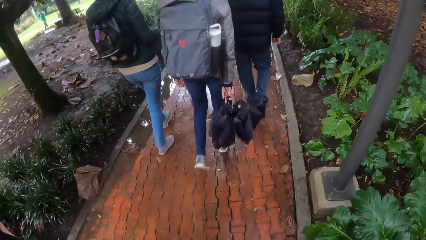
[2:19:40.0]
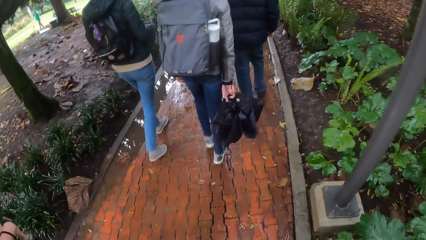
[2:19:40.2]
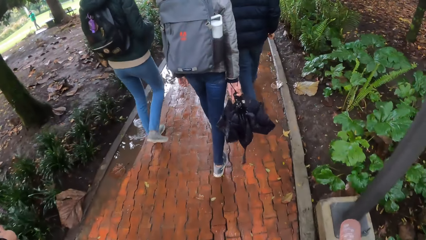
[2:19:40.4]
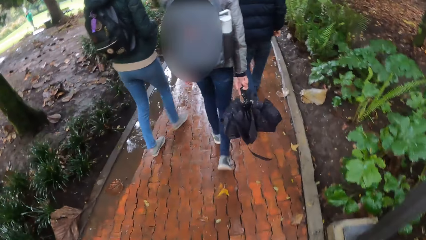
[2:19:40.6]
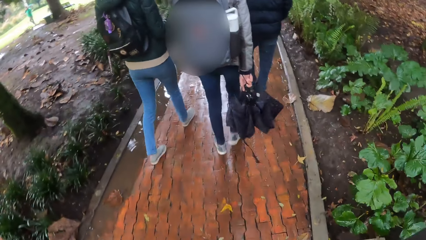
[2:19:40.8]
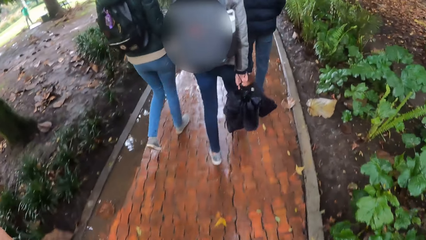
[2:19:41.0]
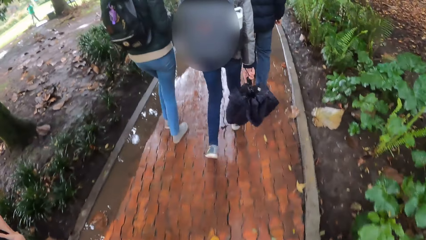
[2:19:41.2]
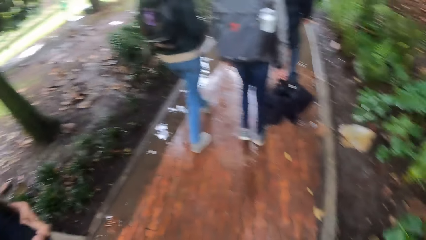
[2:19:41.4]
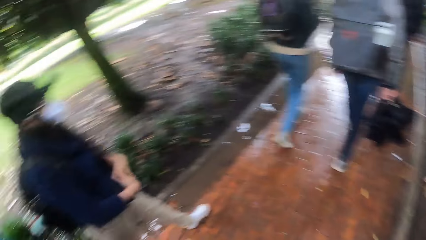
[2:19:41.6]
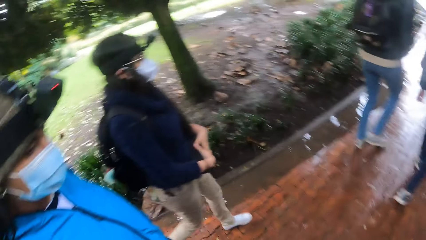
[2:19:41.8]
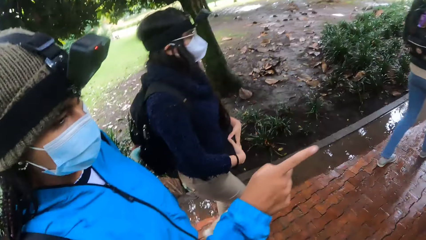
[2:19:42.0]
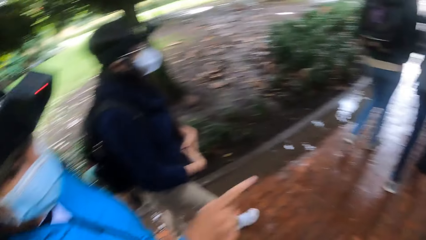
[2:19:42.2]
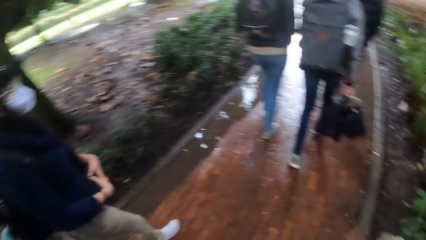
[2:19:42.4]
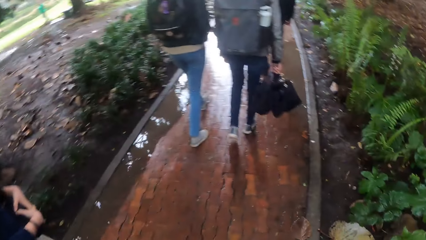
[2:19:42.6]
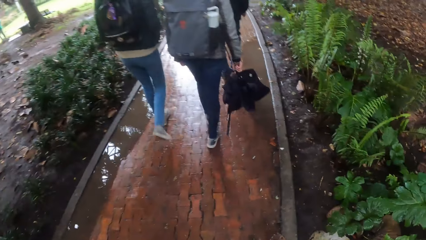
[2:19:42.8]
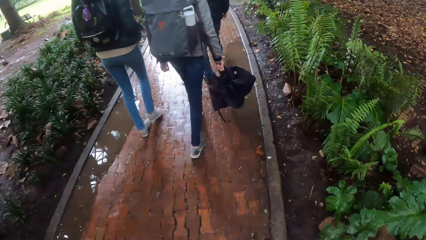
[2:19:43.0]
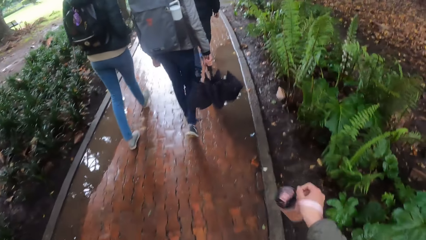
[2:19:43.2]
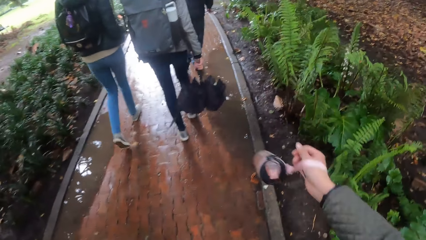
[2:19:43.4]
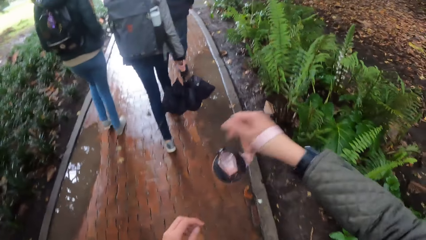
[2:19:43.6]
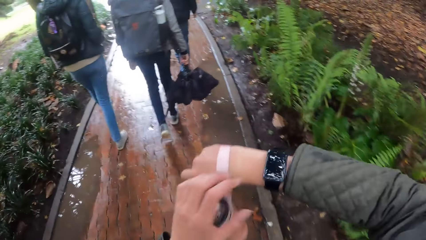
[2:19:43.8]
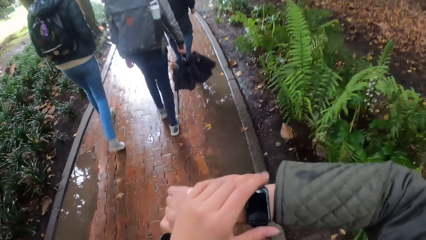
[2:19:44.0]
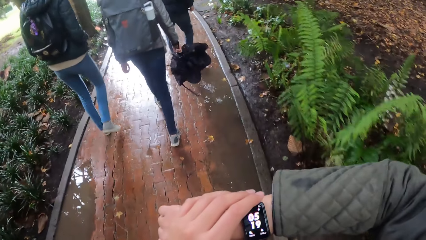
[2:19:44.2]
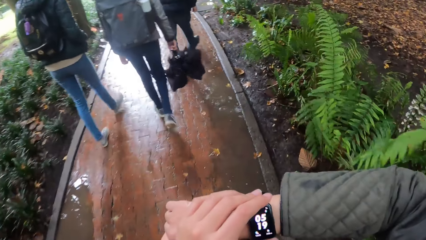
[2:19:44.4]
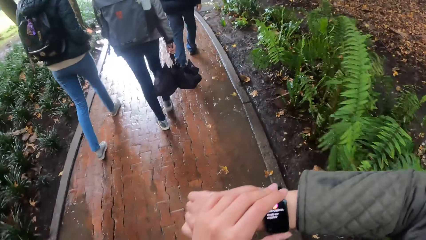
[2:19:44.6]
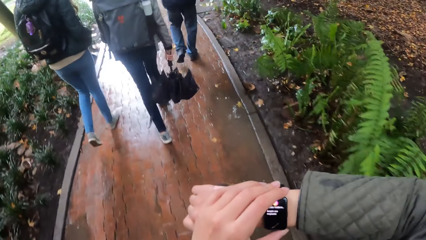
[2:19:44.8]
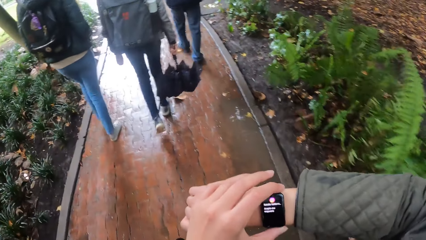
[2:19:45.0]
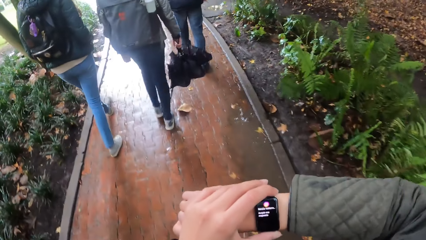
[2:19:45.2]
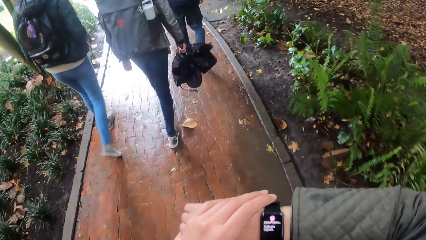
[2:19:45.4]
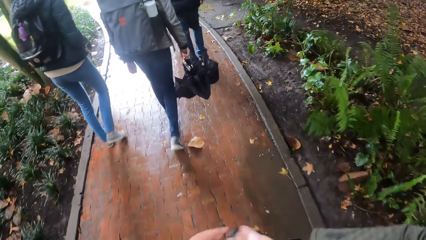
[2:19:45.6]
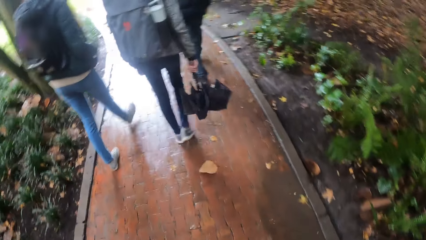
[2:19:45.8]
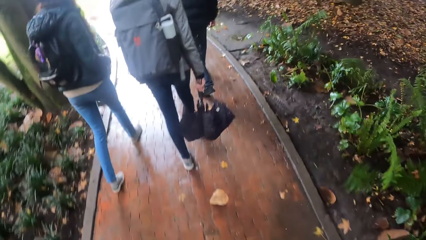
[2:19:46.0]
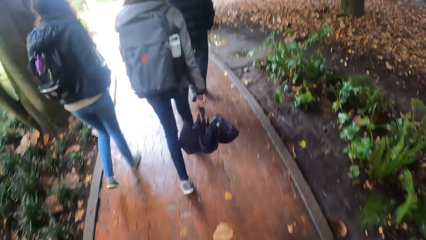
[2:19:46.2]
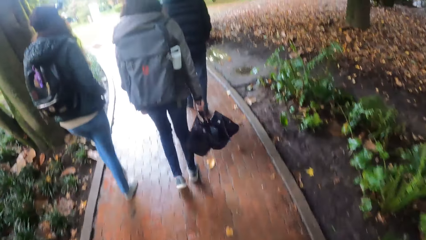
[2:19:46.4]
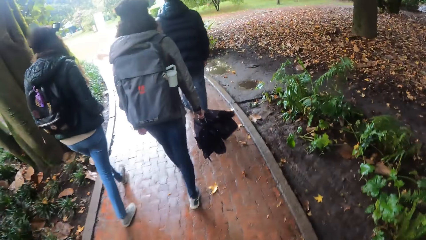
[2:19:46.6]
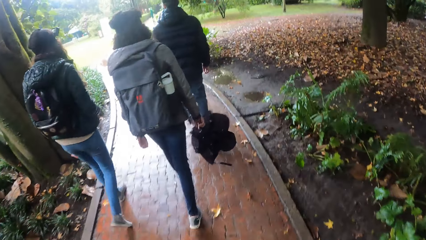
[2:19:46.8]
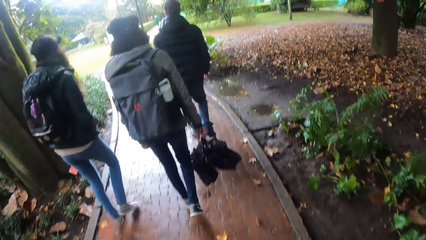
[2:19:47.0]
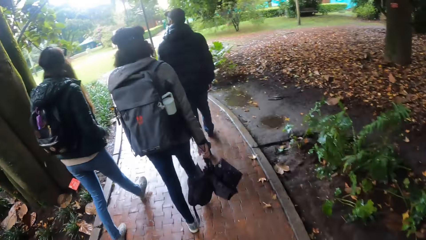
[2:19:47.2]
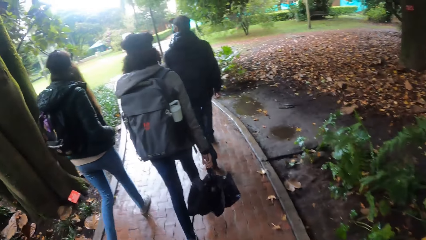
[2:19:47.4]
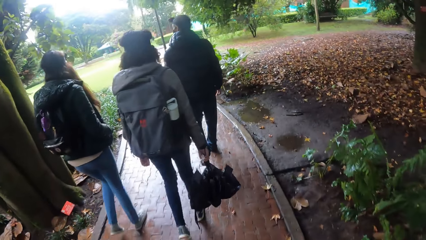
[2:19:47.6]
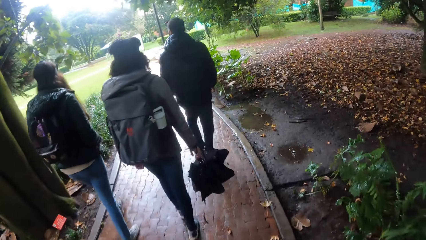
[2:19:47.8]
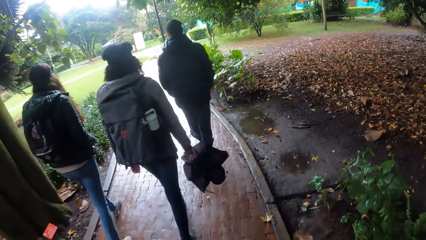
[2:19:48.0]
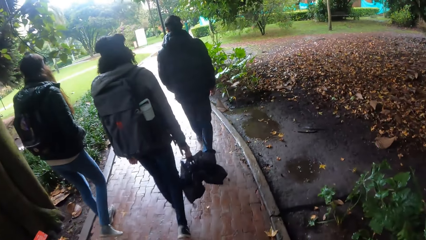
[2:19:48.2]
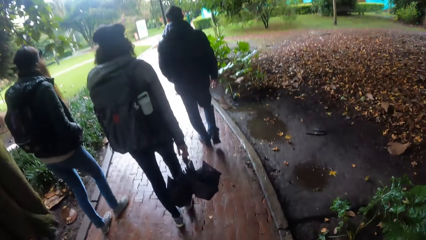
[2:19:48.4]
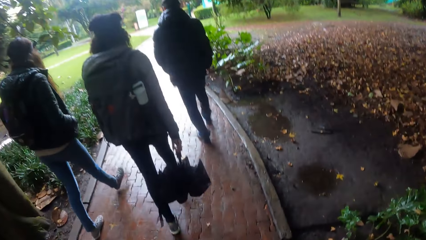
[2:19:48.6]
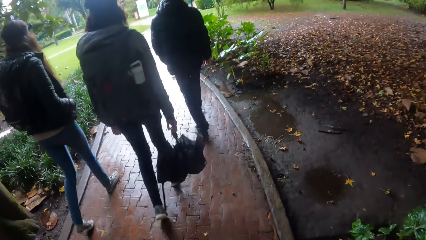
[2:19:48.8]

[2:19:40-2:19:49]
A woman points her right finger. The camera wearer looks at the watch. She presses the wristwatch on her right hand with her left hand.

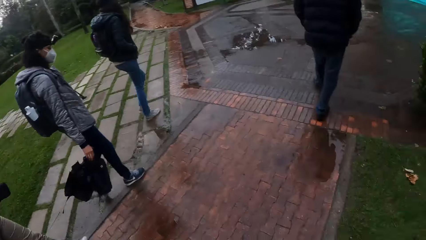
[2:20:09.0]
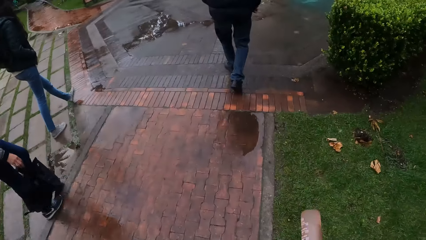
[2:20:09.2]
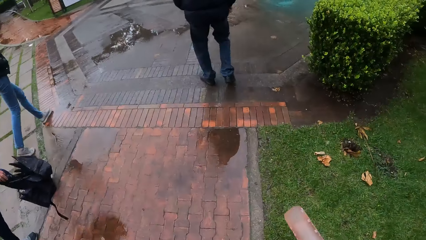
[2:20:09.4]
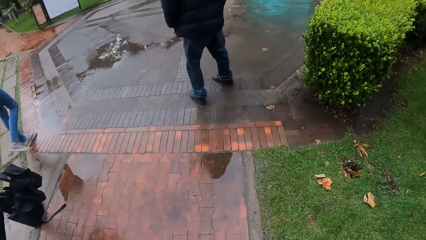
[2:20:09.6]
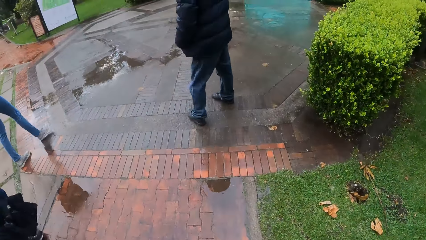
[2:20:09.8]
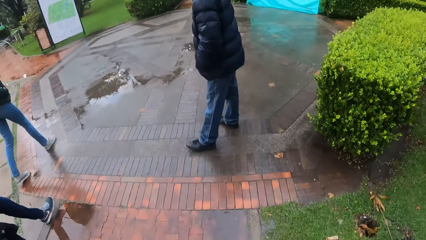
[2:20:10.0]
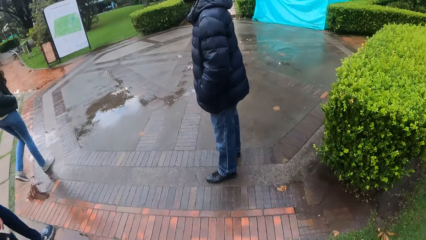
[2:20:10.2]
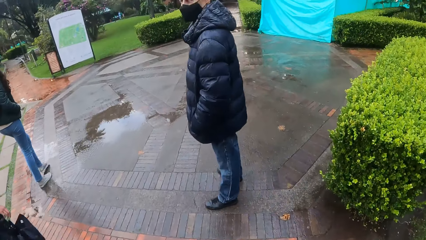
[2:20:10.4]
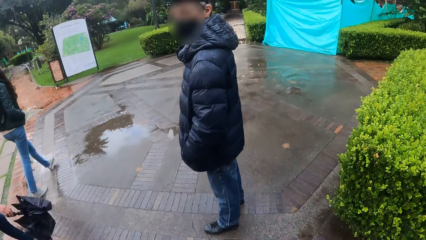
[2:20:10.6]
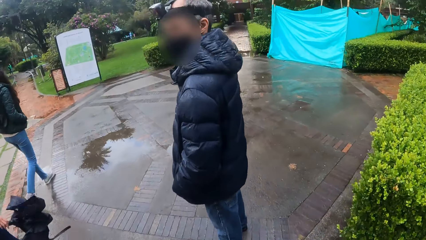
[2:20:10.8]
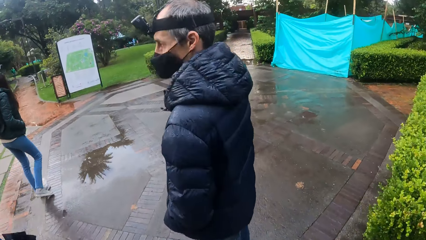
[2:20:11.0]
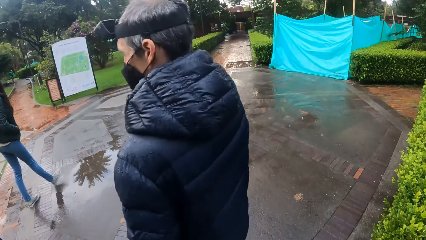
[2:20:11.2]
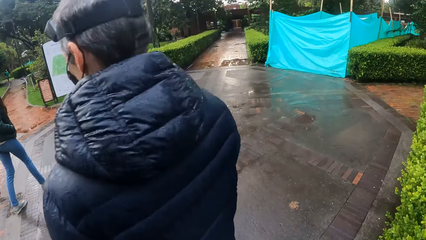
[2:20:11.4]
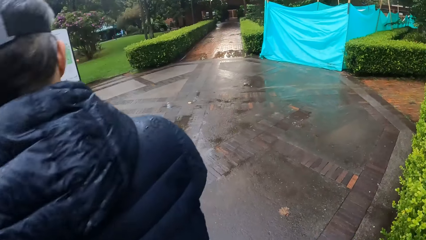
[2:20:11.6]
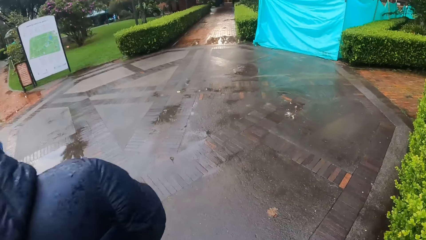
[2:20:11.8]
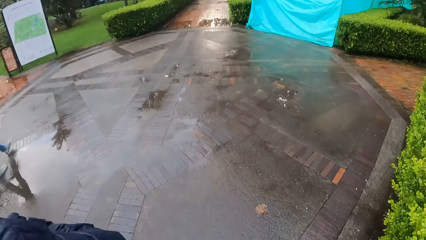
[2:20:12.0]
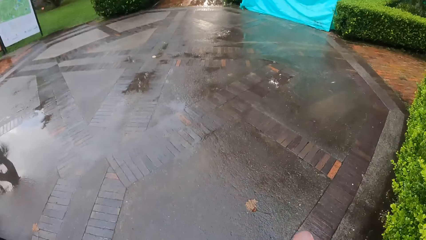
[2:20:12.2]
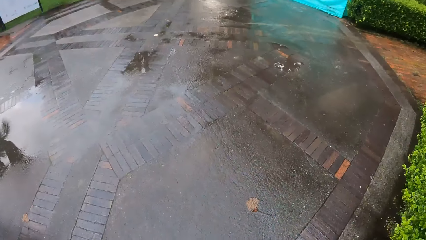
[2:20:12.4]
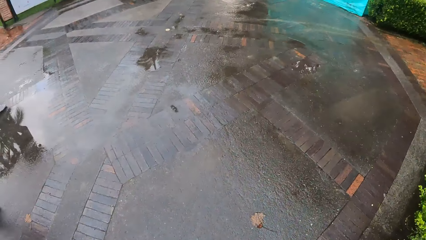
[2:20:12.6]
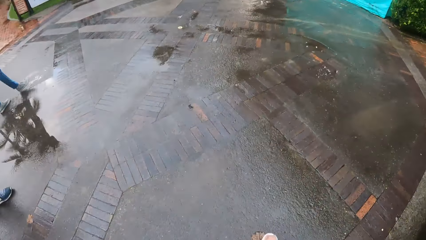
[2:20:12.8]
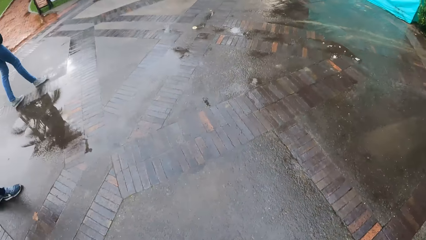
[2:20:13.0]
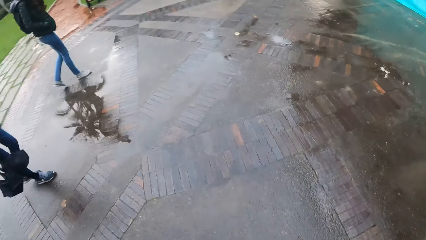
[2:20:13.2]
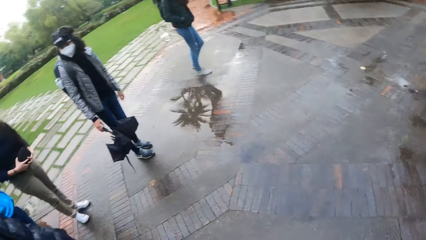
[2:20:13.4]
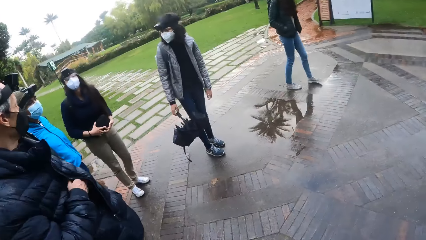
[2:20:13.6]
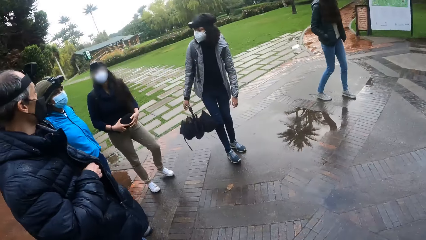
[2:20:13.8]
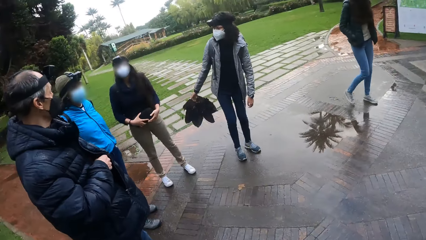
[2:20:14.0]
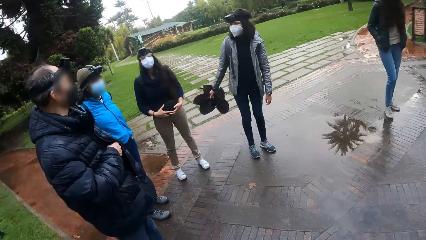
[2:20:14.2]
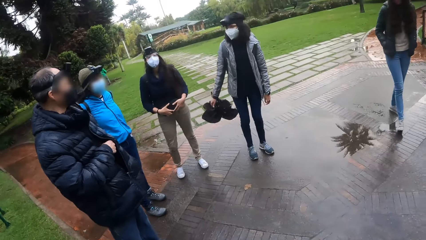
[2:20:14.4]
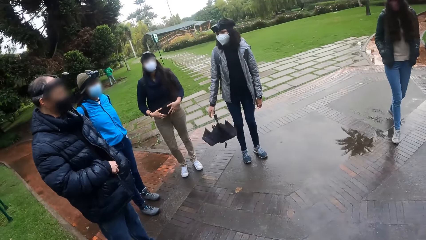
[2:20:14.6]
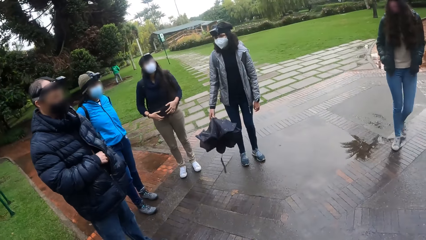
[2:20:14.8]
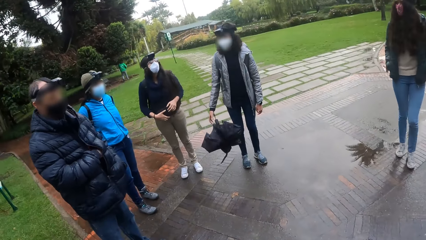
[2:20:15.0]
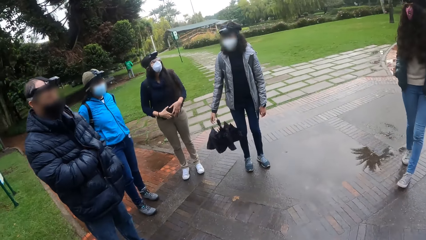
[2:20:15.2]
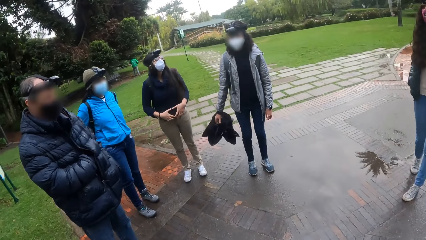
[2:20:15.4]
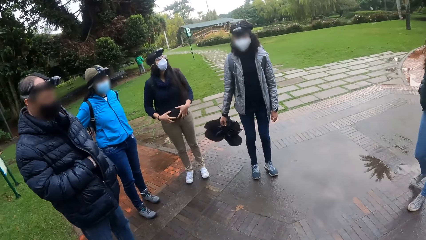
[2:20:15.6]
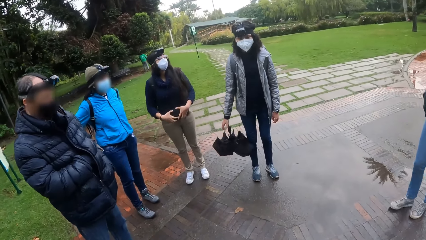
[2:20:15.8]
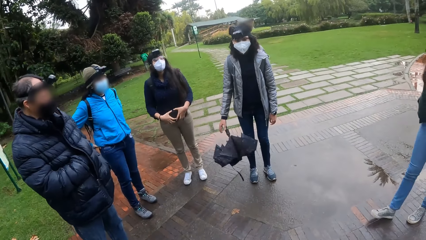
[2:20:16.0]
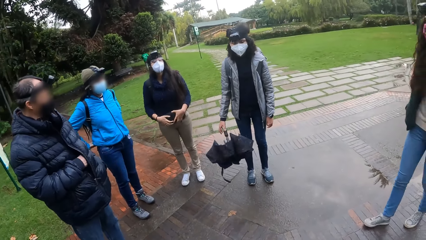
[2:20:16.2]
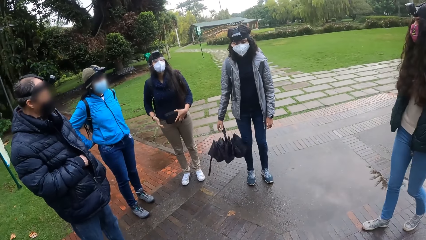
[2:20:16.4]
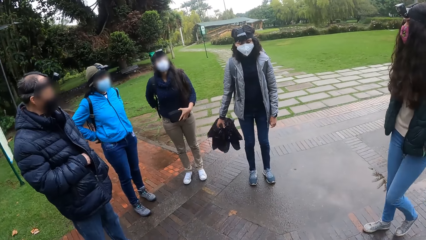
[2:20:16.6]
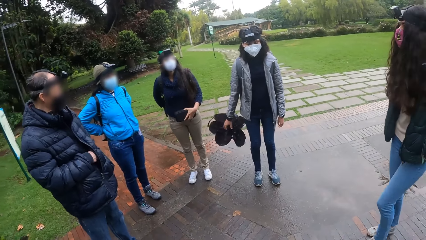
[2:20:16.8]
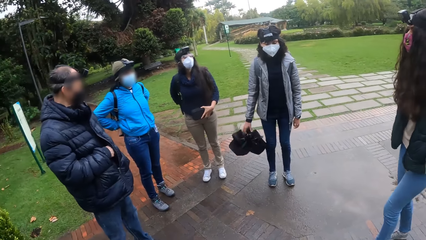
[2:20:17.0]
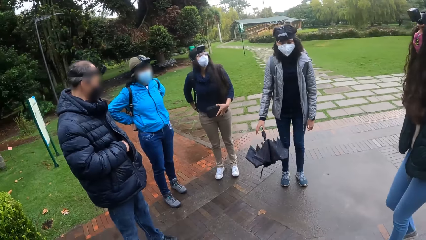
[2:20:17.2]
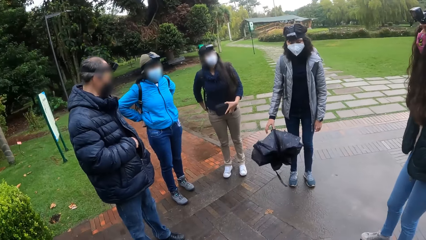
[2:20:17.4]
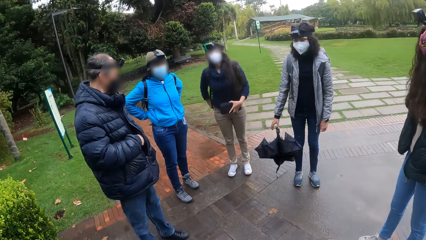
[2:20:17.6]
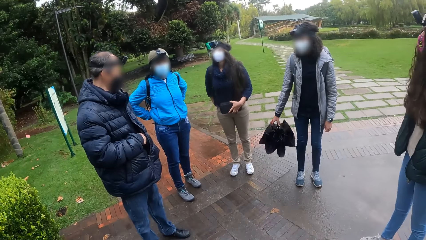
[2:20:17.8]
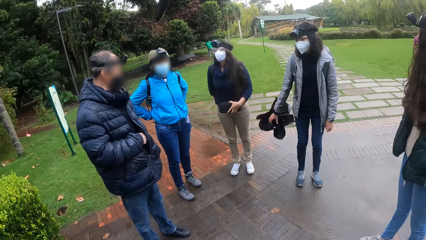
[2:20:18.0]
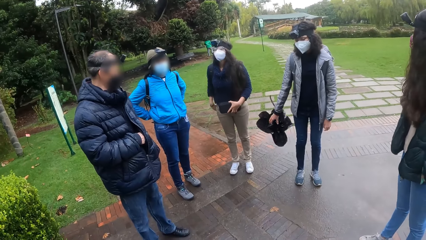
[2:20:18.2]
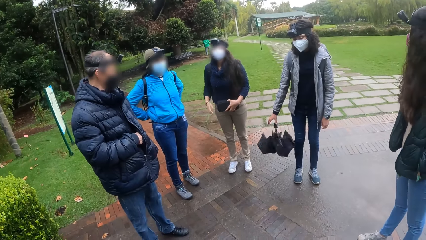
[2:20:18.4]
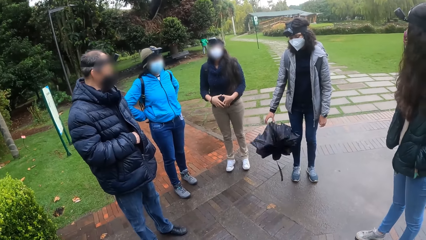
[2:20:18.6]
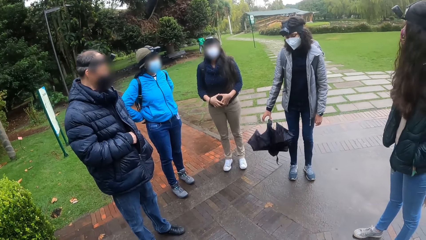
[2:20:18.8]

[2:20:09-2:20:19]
A man stops on a pavement. A man puts his right hand inside his padded jacket. The camera wearer stops on the road with the group of people. A woman swings an umbrella in her right hand. The camera wearer converses with the group of people. The ladies and the man stop along the pavement. Another woman rubs the back of her trousers with her right hand.
